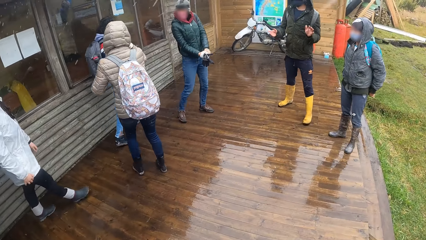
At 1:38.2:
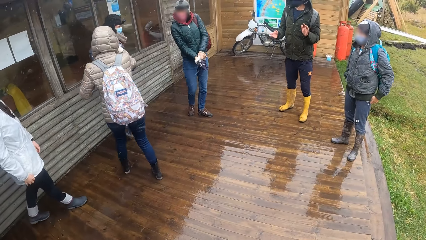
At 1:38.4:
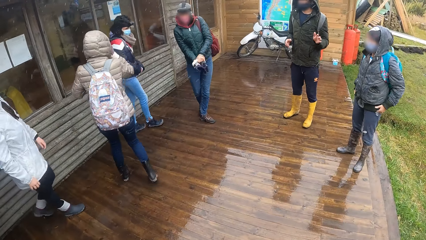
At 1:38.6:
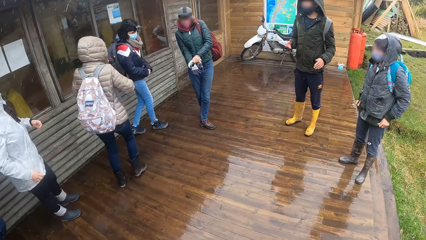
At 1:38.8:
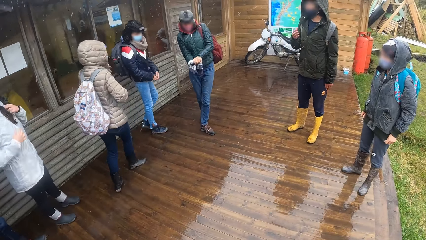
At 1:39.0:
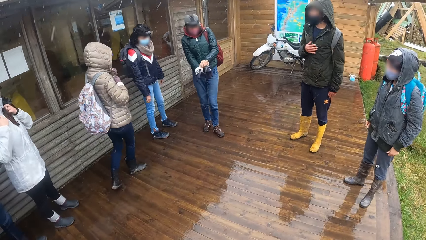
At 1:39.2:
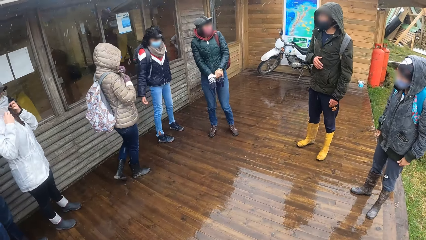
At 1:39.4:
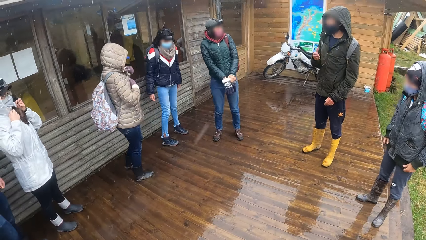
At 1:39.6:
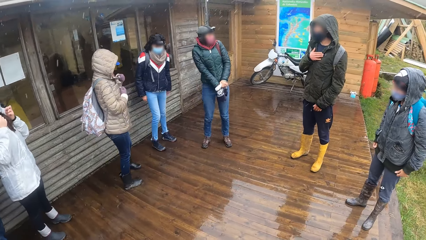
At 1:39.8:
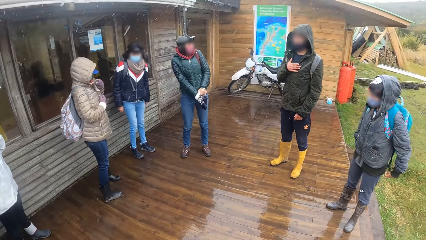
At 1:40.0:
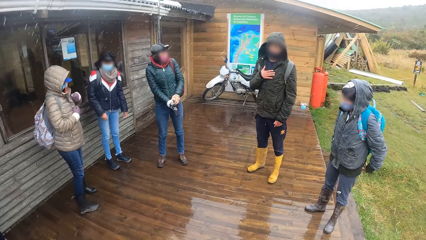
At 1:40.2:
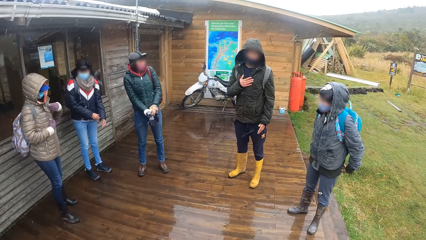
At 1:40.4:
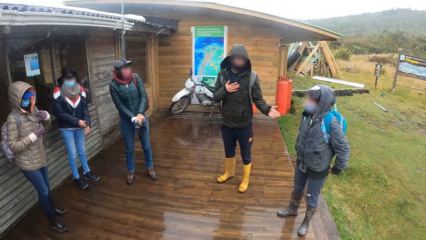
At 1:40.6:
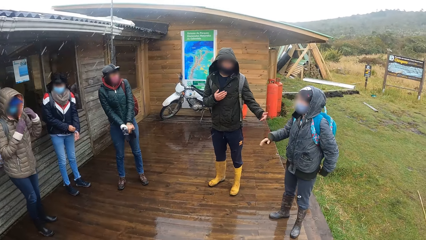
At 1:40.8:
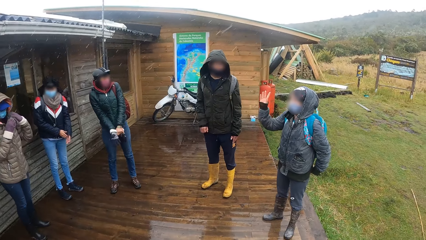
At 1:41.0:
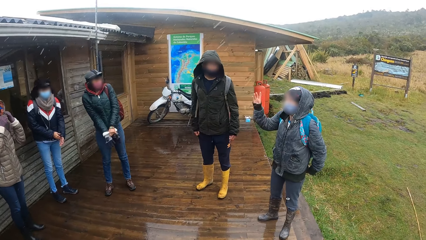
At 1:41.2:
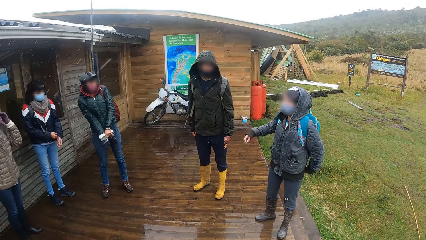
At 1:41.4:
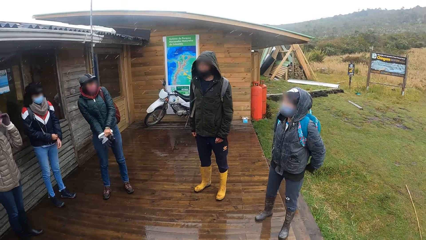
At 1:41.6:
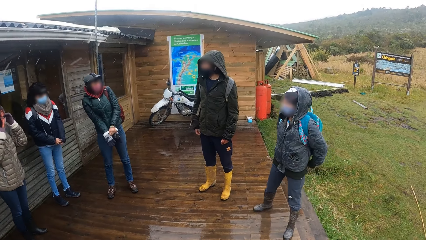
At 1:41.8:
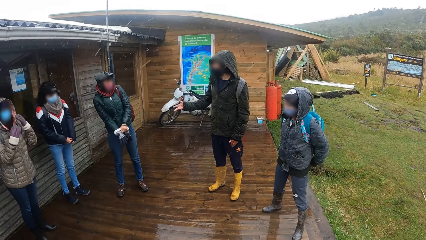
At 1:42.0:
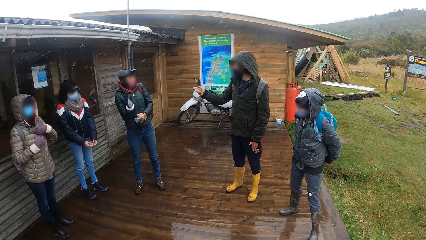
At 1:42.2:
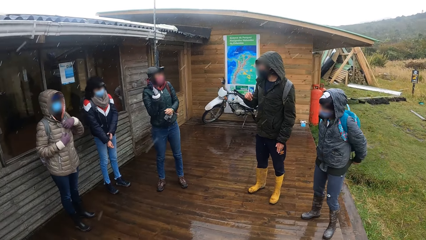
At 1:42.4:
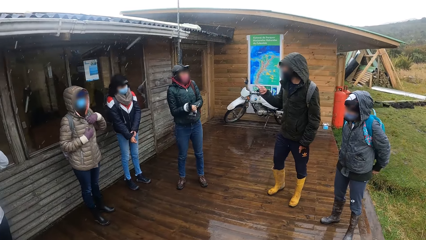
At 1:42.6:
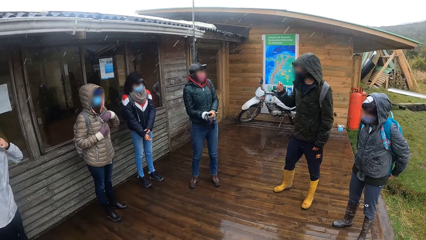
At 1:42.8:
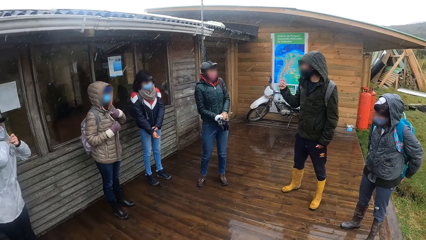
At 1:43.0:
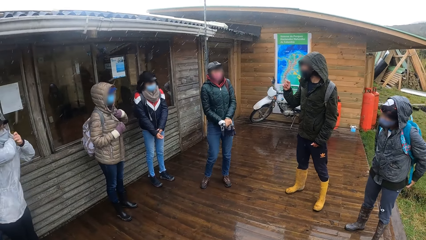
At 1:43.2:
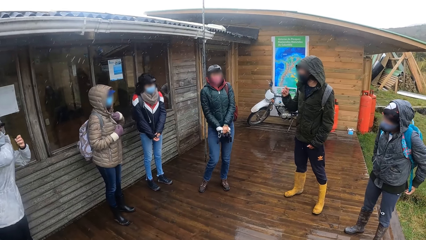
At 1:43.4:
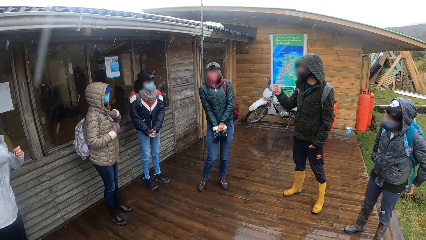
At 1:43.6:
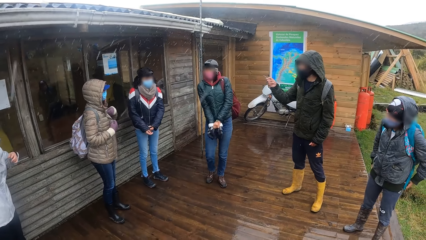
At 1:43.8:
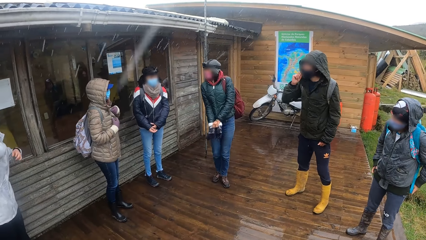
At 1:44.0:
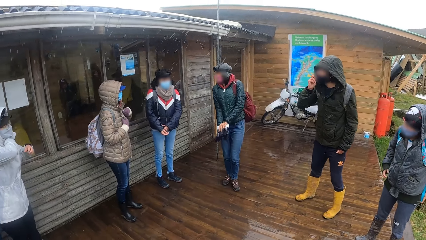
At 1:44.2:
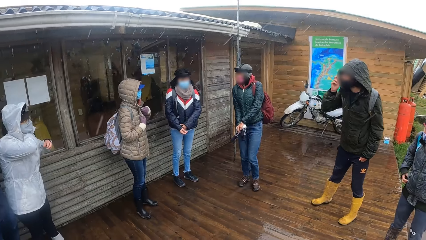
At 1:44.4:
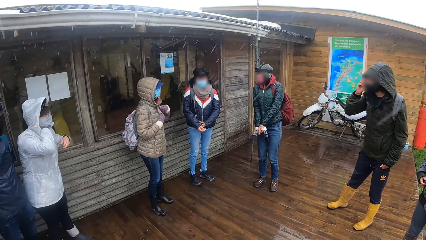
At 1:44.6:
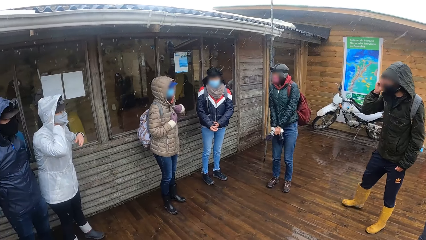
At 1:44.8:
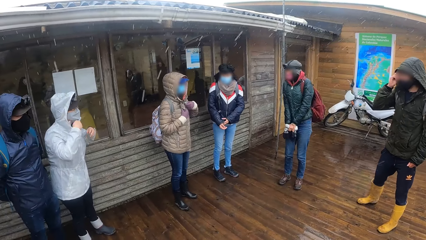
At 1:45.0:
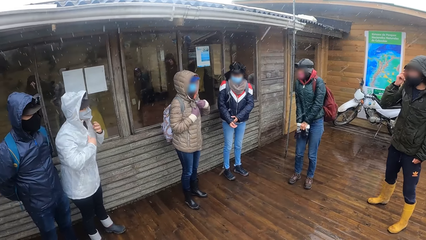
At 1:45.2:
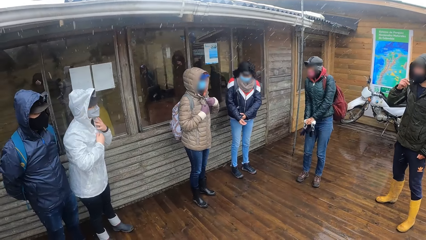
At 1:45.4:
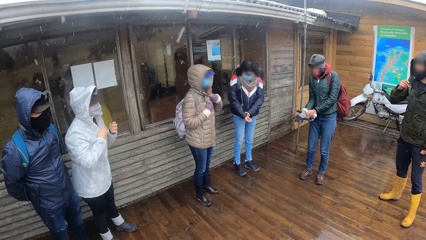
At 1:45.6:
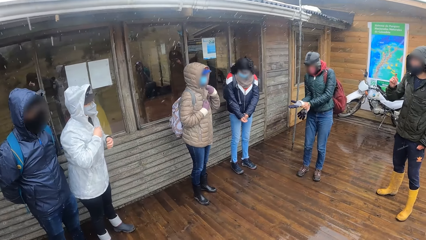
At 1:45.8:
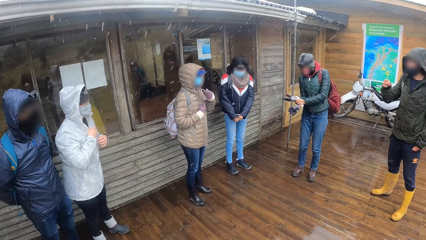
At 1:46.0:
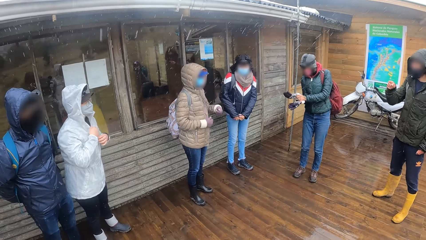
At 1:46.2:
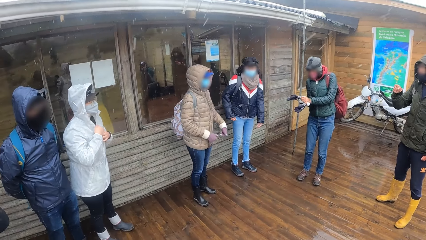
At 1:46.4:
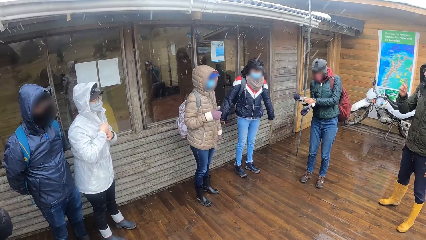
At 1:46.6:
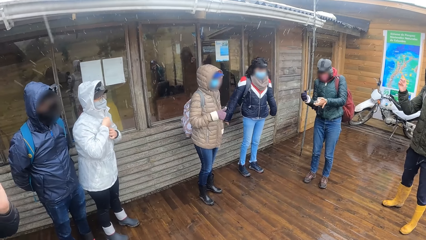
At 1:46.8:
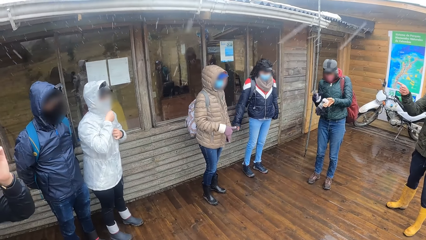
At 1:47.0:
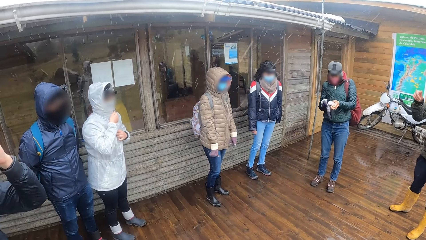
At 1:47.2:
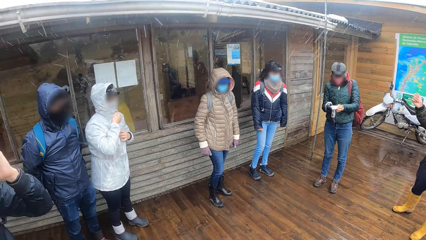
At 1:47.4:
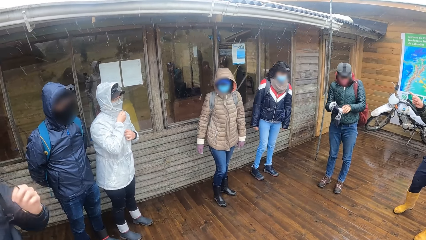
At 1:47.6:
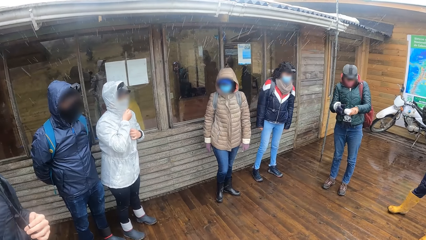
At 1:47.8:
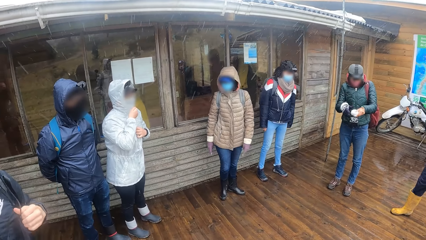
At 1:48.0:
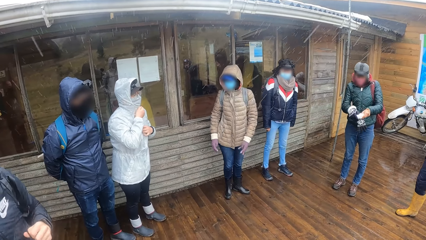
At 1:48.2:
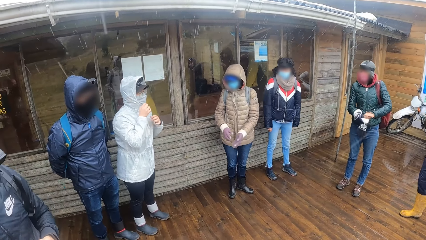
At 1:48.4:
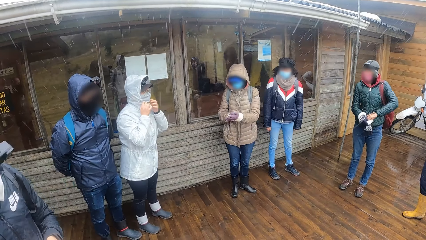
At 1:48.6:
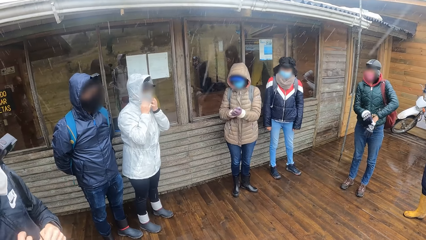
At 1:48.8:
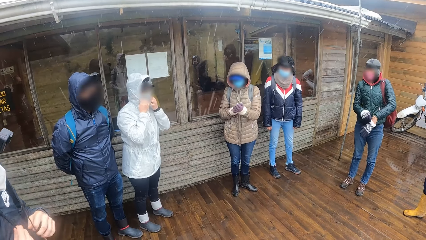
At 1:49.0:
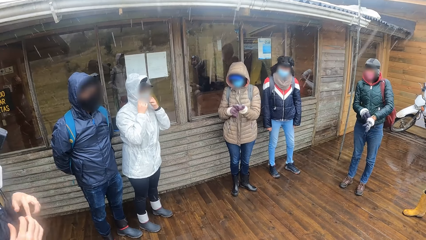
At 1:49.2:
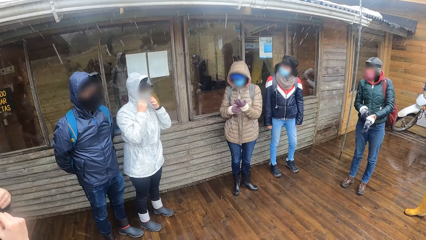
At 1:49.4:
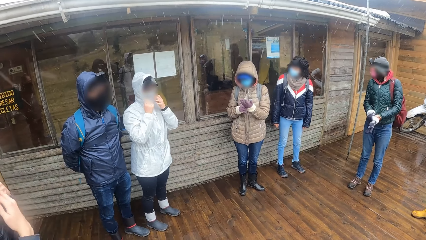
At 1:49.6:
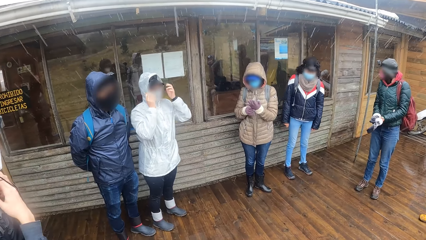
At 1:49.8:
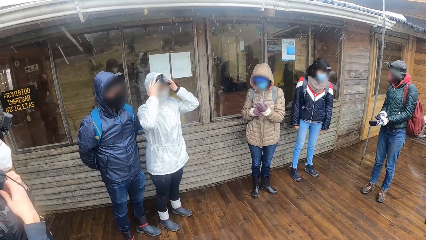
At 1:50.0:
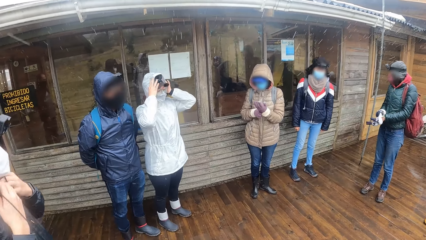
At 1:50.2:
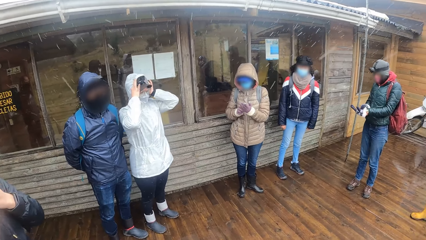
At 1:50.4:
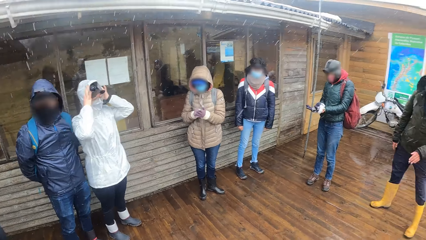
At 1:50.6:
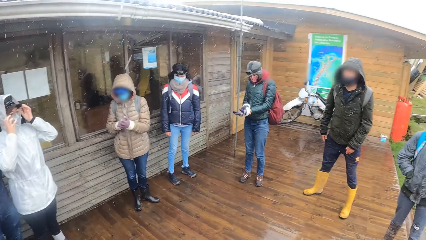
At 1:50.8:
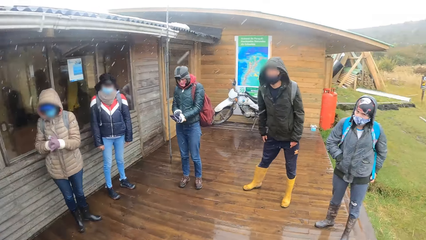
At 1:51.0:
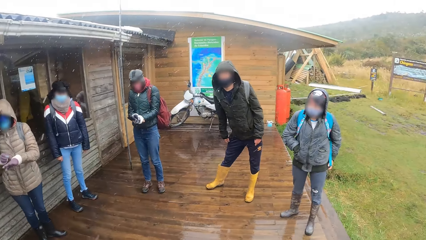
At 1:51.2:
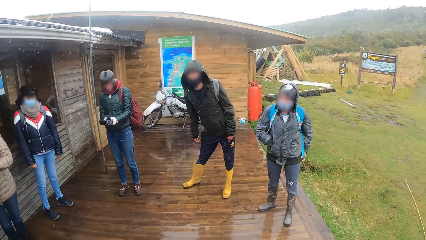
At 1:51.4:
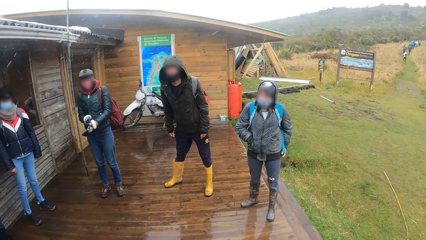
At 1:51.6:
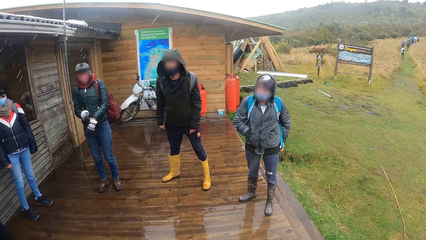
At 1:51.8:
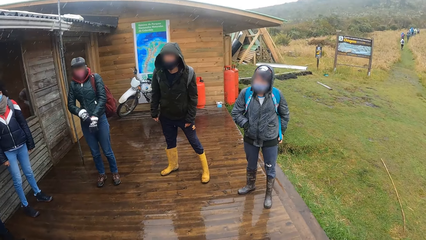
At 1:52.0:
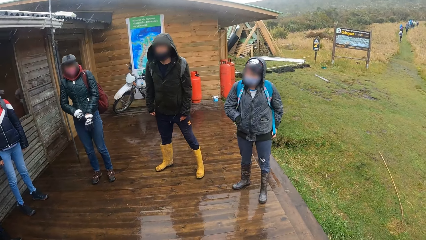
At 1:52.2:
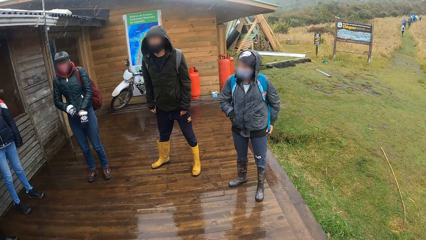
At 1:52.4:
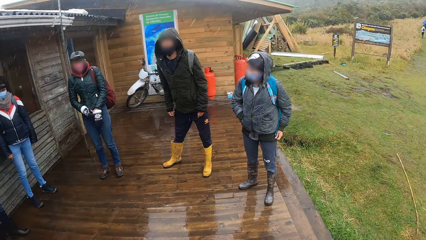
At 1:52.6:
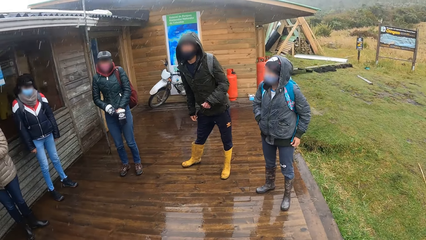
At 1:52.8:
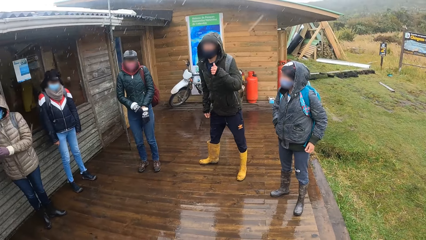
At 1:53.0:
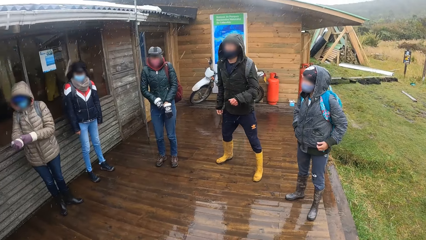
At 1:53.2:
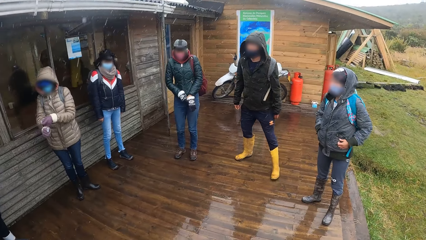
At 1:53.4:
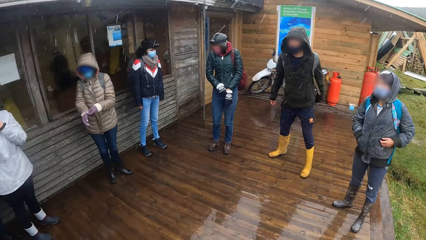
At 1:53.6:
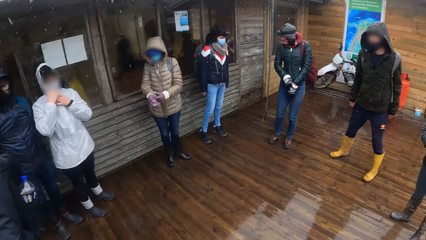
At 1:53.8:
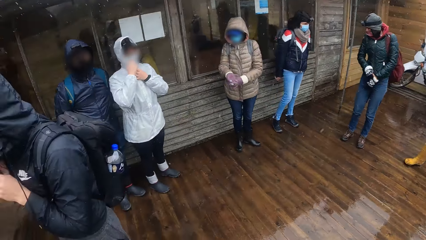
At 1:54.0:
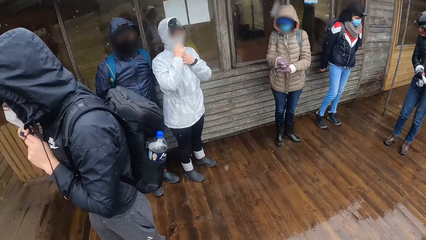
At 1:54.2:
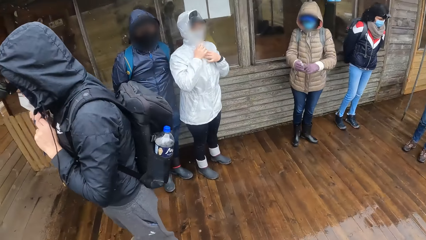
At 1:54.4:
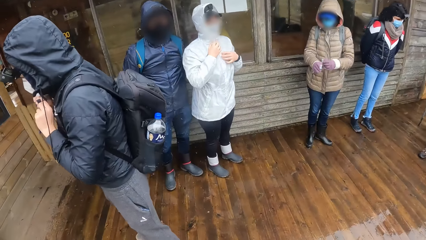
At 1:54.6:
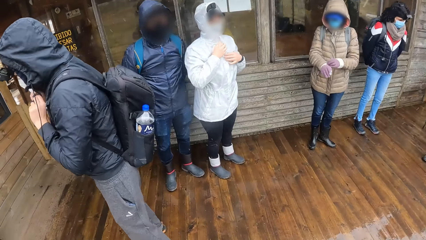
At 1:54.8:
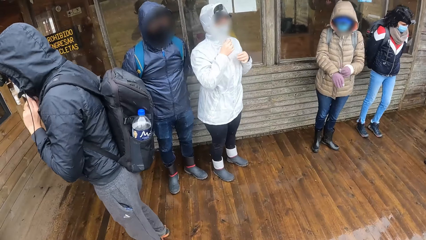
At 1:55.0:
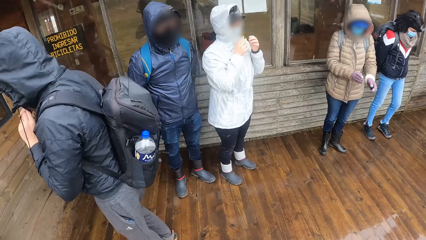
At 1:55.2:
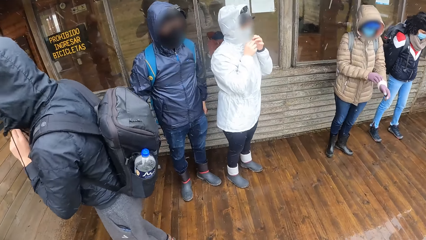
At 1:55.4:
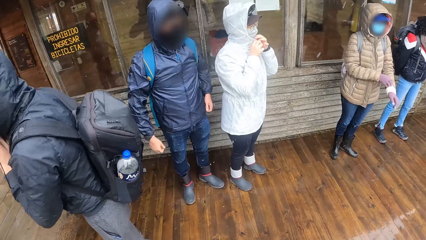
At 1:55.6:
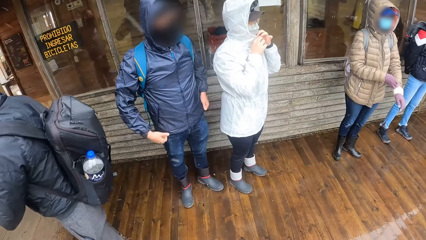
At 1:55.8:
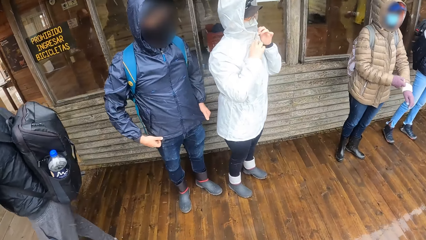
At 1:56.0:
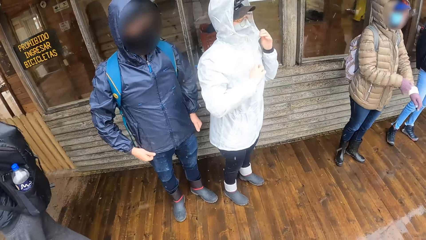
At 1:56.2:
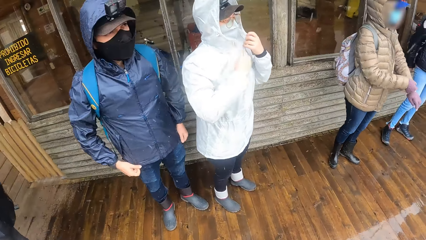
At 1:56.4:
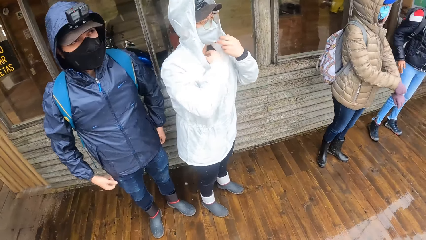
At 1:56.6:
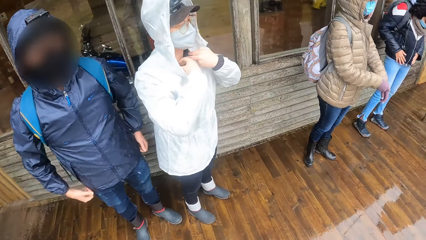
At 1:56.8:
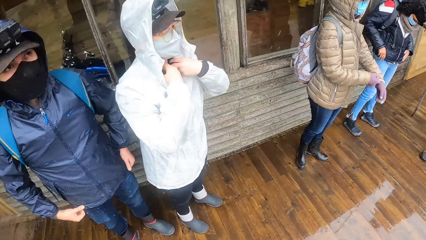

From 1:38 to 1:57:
A woman adjusts her jacket with both hands. The woman zips her jacket with her right hand. Another woman wears a glove on her right hand with her left hand. A third woman adjusts a pair of gloves on both hands. A fourth woman puts her left hand in her jacket.
